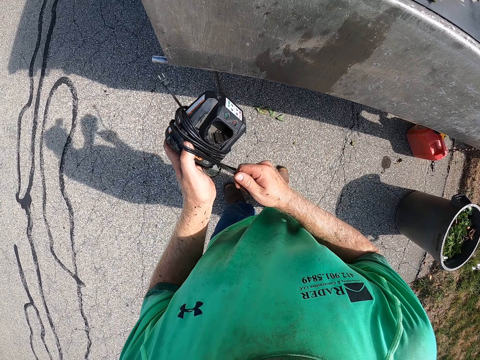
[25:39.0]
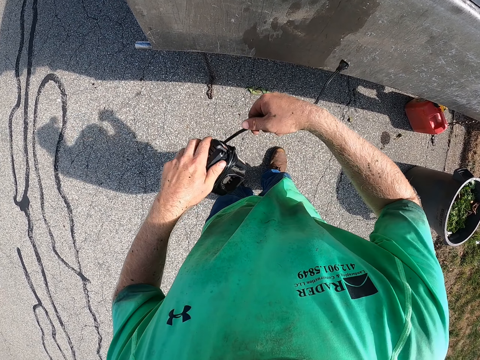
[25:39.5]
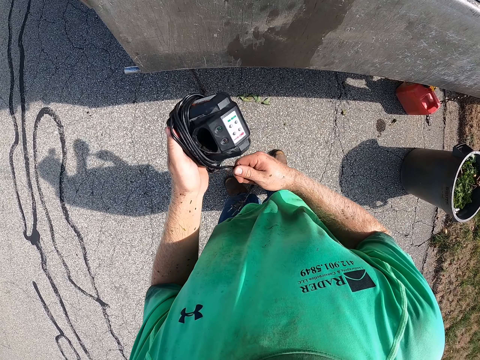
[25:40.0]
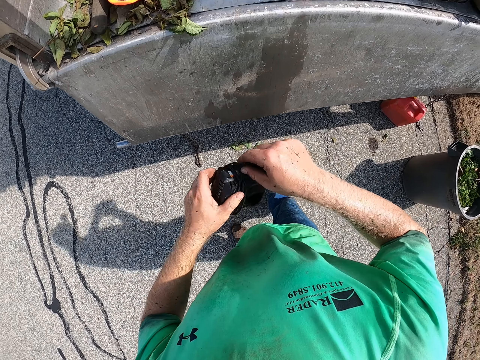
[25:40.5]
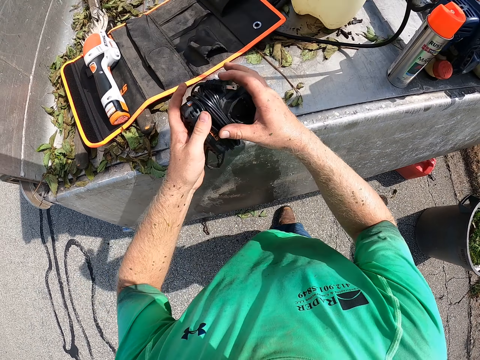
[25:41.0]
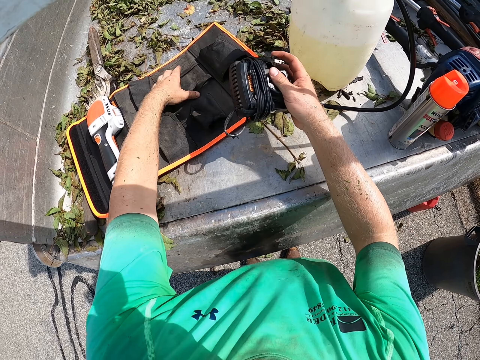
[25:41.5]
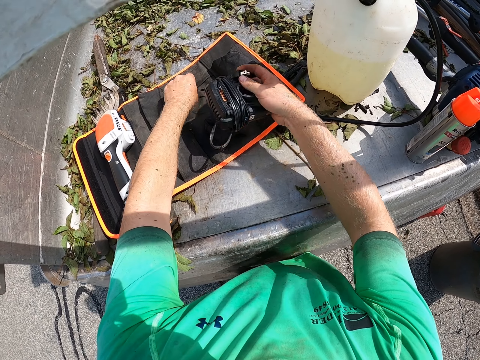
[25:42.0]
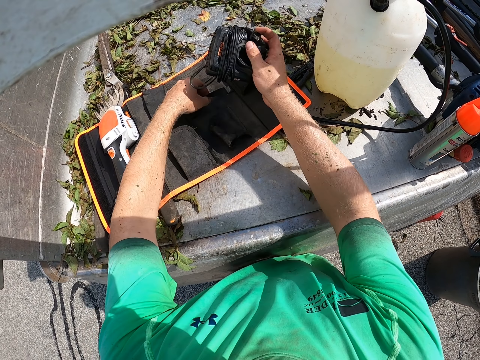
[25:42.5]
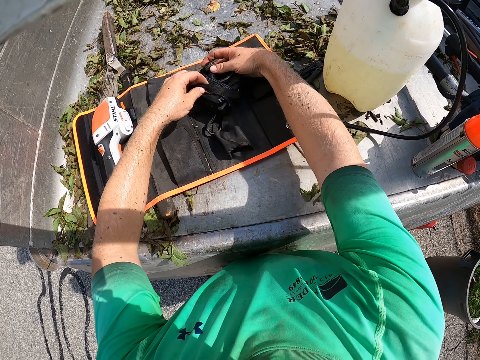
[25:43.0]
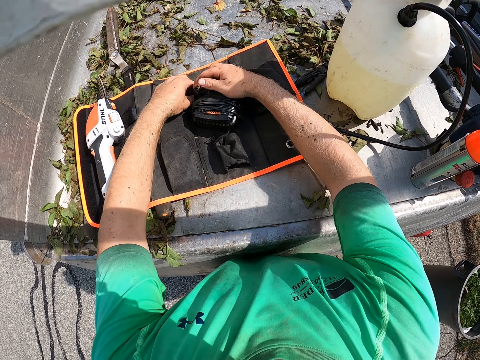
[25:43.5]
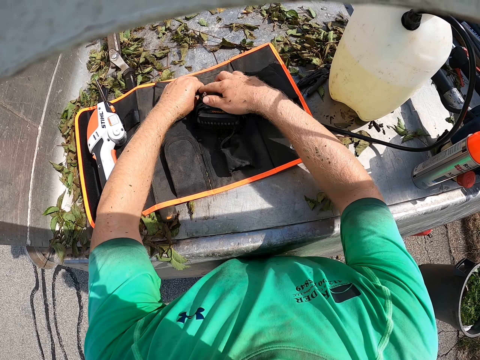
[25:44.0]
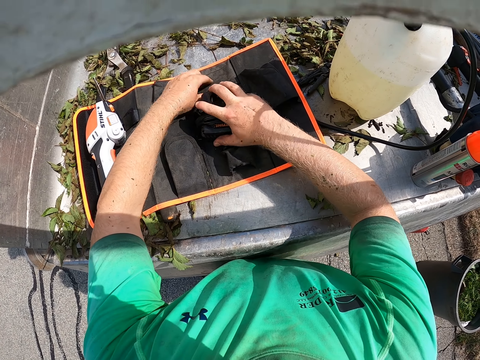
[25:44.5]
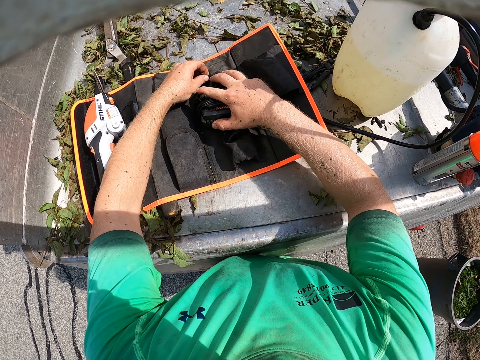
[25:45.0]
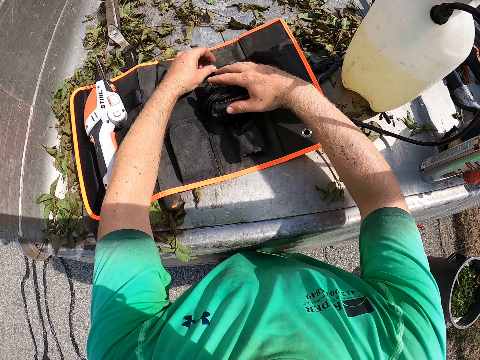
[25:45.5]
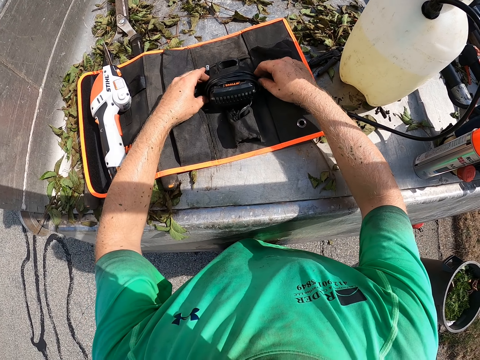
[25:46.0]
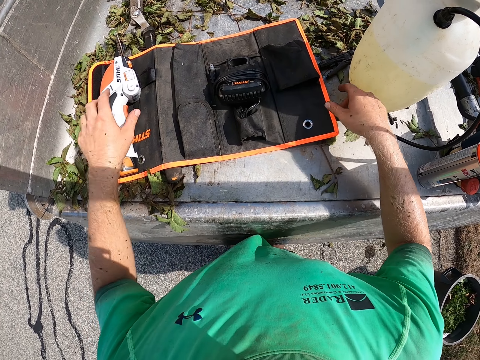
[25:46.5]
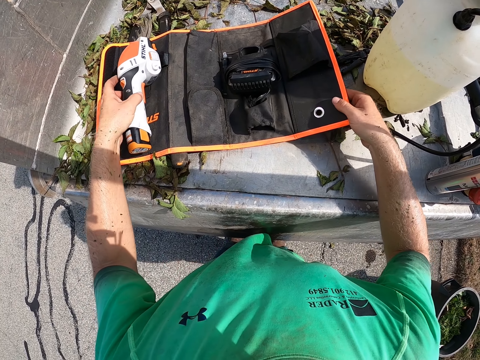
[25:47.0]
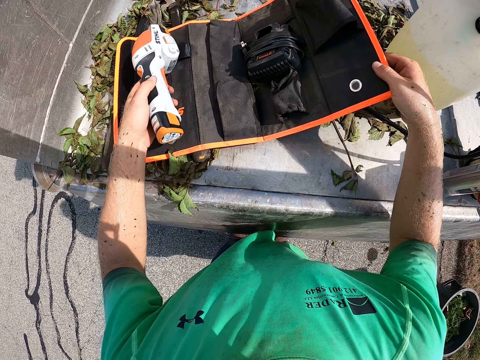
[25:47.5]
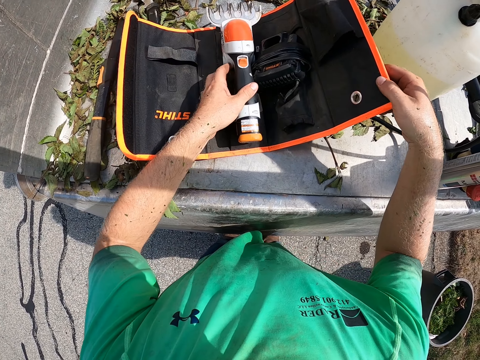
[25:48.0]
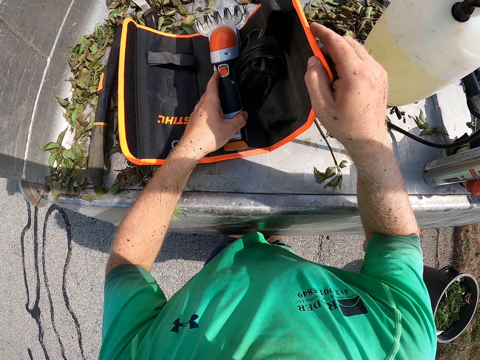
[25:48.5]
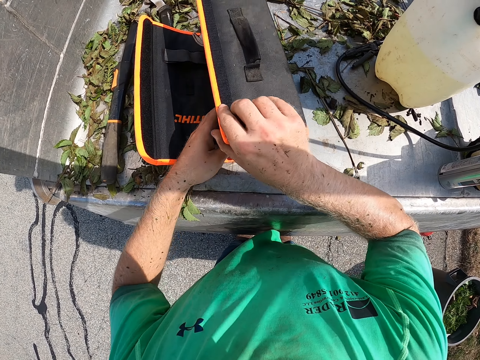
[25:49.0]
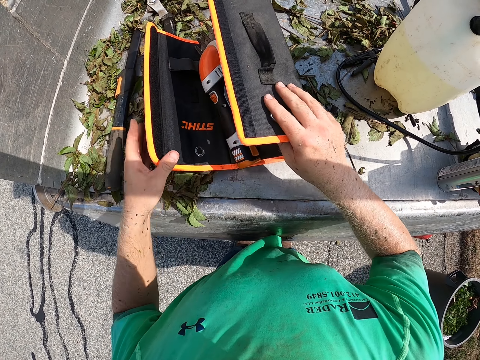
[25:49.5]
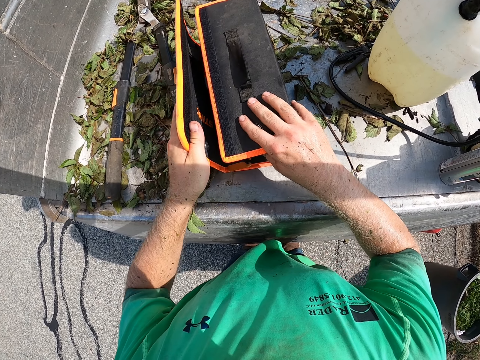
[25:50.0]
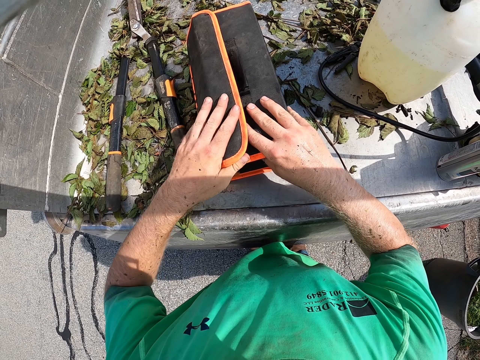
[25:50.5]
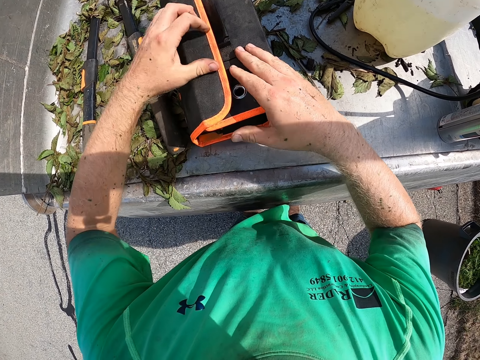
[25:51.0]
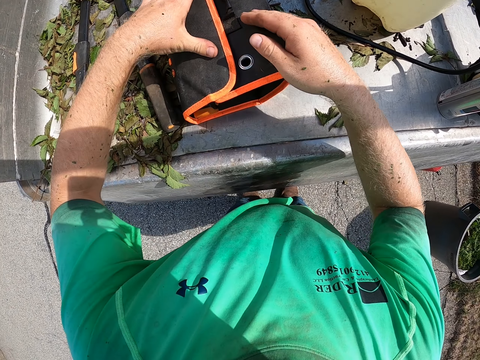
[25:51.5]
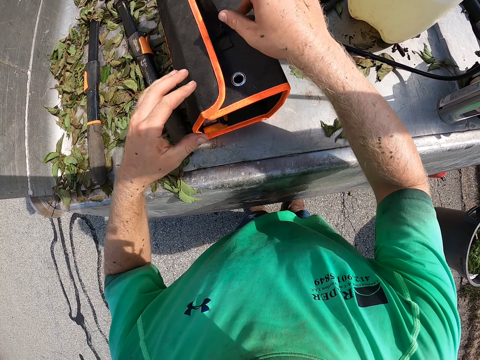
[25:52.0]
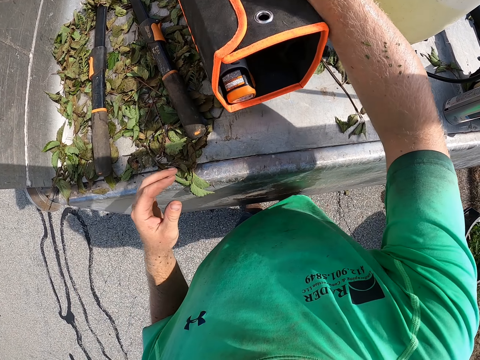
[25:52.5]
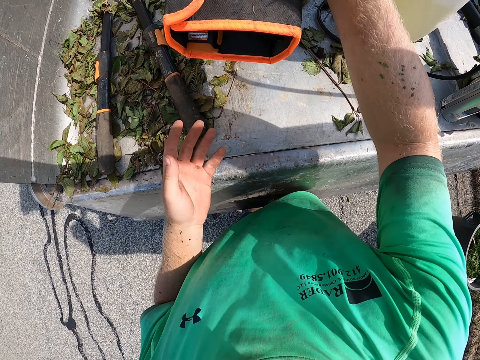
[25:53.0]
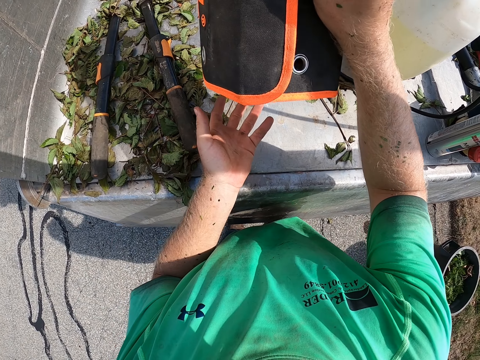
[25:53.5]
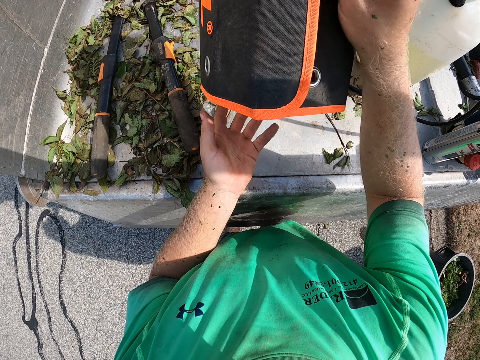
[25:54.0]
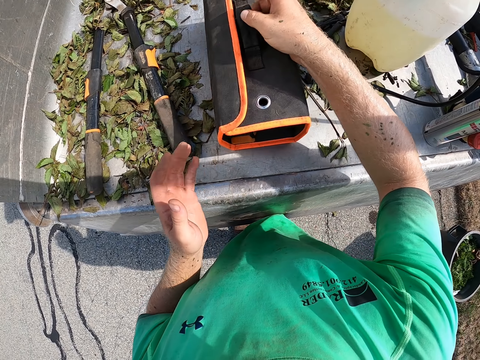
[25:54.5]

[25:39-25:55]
The camera wearer drops the power pack on the bag with both hands. He pulls the compartment of the bag with his left hand. He opens the safety bag. He places the power pack in his right hand into the compartment of the bag. He removes his hands. He moves the hedge trimmer on the bag with his left hand. He closes the bag with his right hand. He holds the grass shear and drops the grass shear on the safety bag. He closes the bag with both hands. He folds the safety bag. He lifts the bag in the car with his right hand. He carries the safety bag.

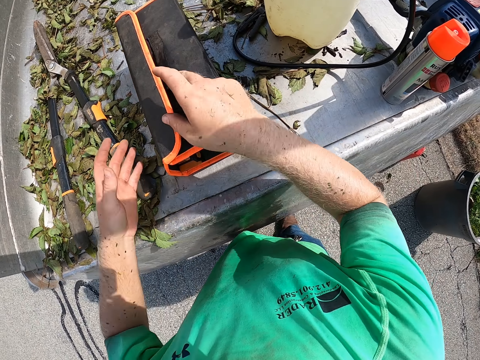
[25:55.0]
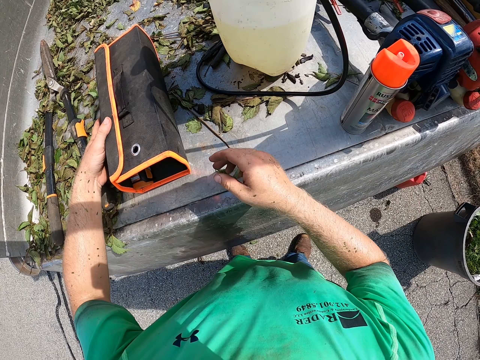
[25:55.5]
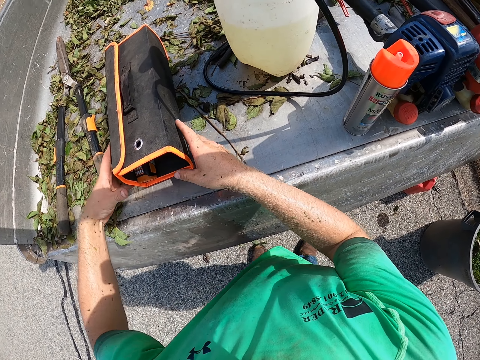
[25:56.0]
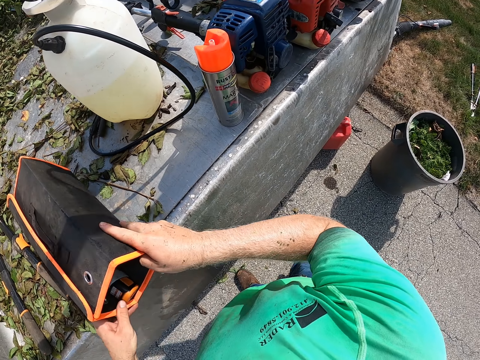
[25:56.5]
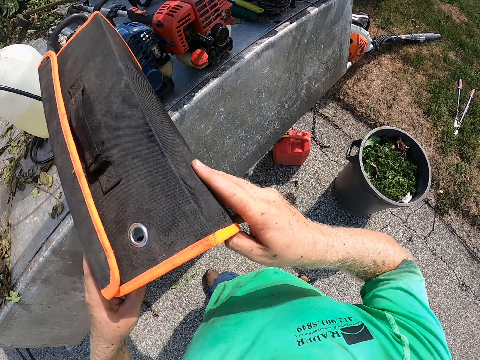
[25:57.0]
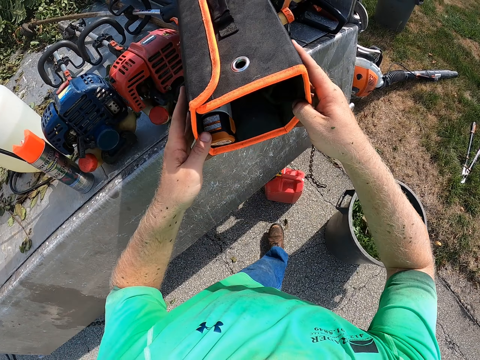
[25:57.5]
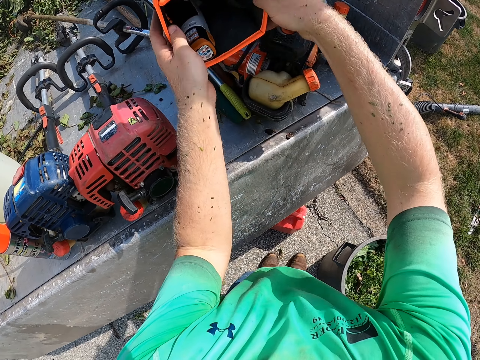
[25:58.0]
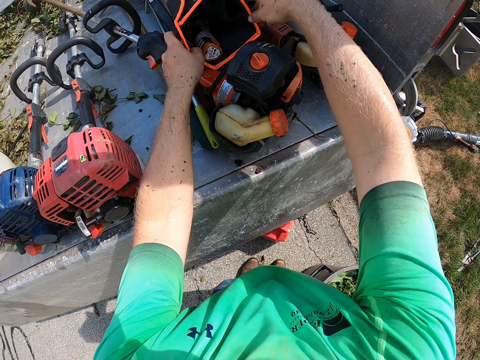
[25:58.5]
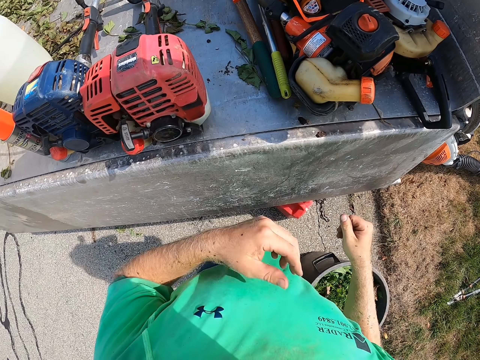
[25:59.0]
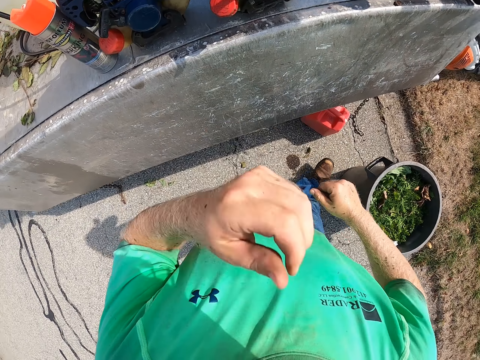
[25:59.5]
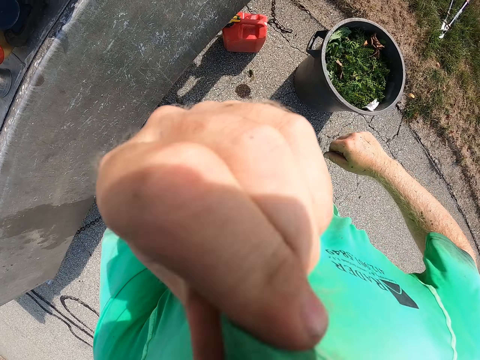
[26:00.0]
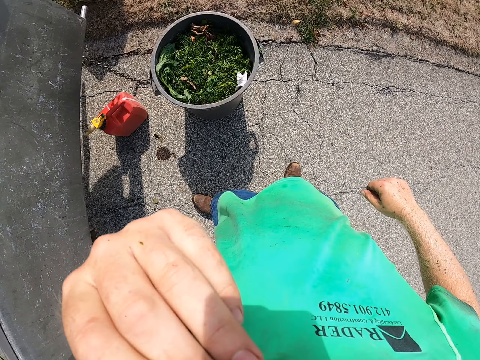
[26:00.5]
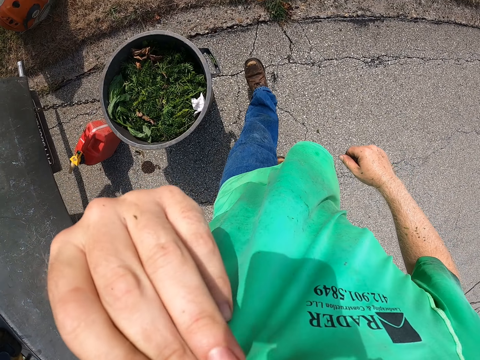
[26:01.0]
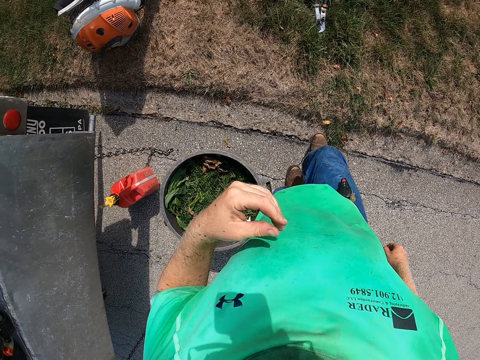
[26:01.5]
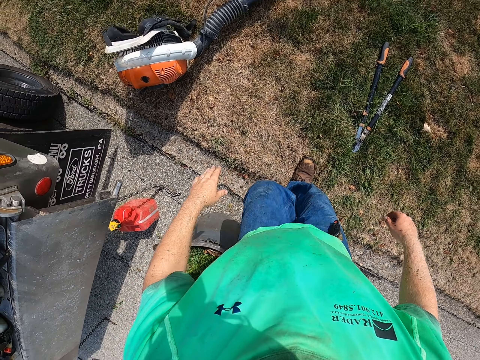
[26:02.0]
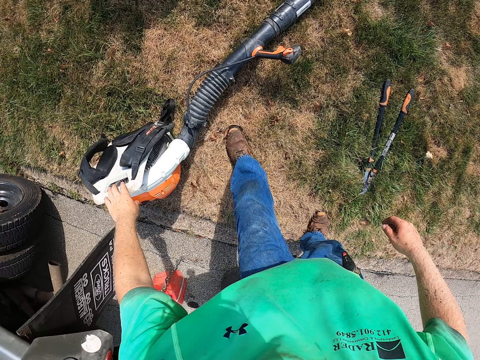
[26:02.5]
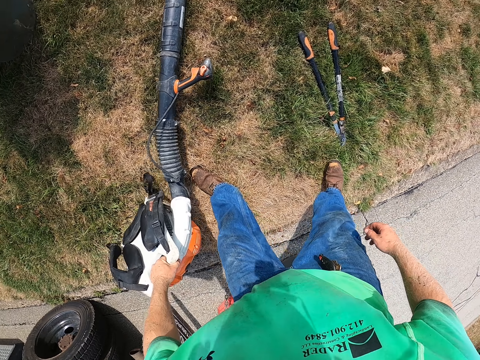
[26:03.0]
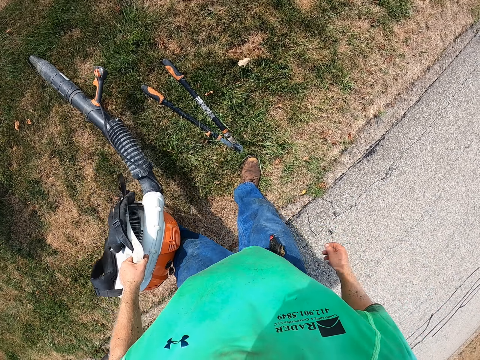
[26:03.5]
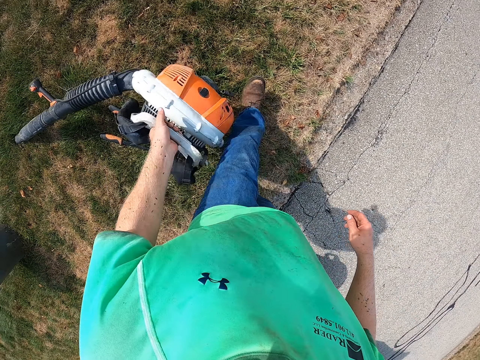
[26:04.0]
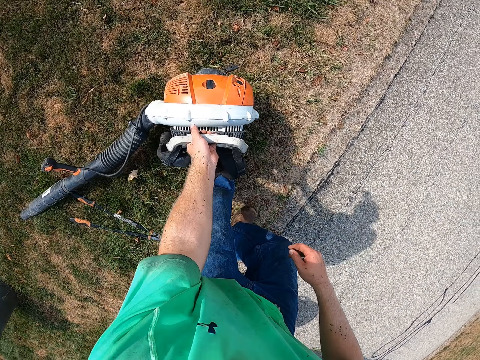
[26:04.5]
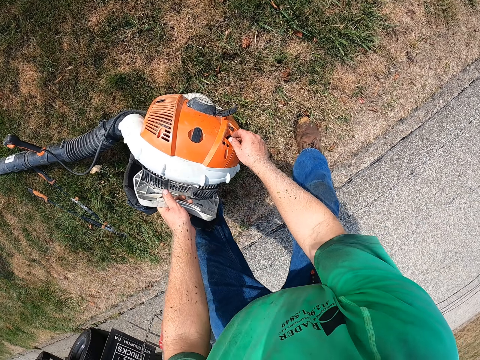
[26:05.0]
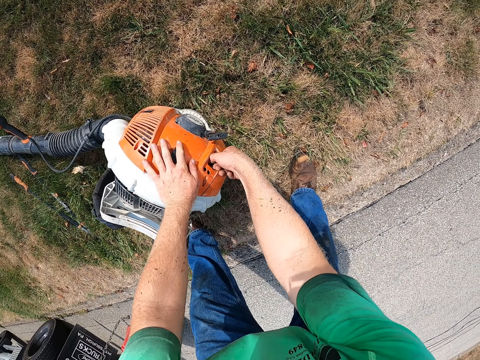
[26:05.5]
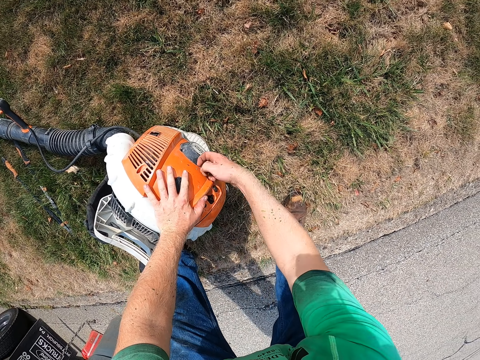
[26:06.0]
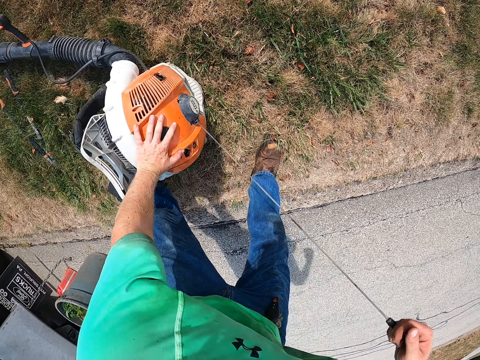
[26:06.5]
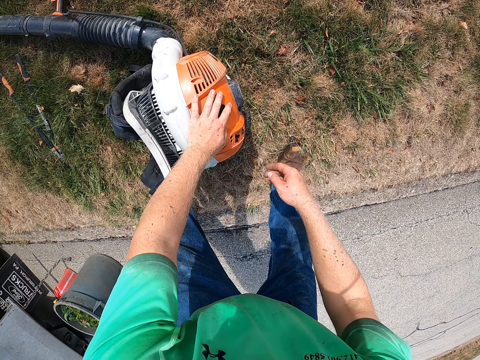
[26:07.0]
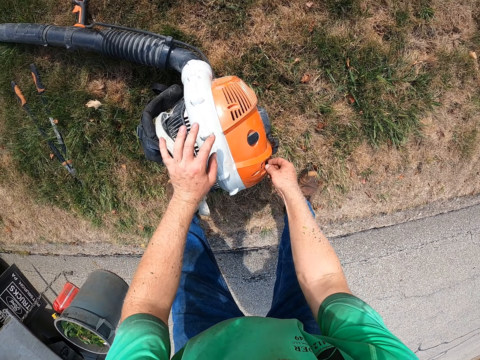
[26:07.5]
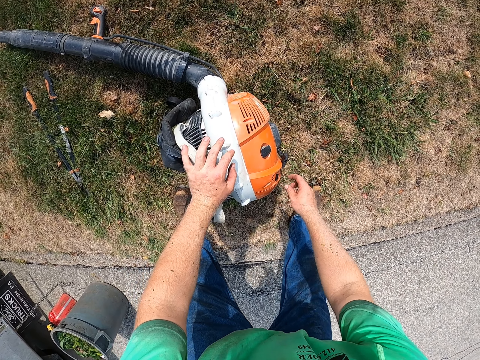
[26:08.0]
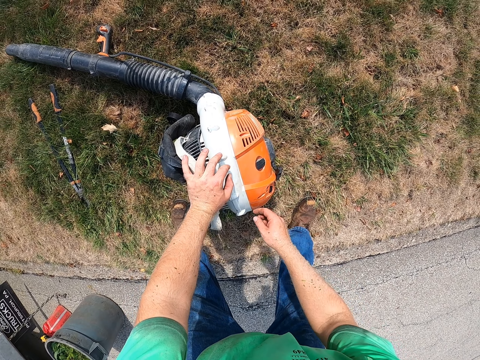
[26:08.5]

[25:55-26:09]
The camera wearer drops the bag in his right hand in the car. He touches the bag in the car with his left hand. He holds on the bag. He lifts the bag in the car with both hands. He carries the bag. He drops the bag in both hands in the car. He pulls his shirt with his left hand. He removes his hands. He holds his t-shirt. He walks. He moves a leaf blower with his left hand. He picks a grass trimmer. He drops the leaf blower in his left hand on the floor. He presses a button on the leaf blower with his right hand. He pulls a cord in the leaf blower with his right hand. He holds on the press button. He presses the button on the leaf blower with his right hand.
